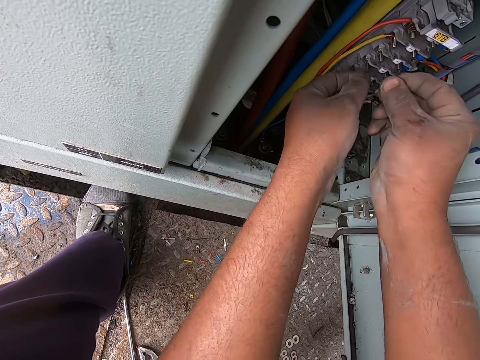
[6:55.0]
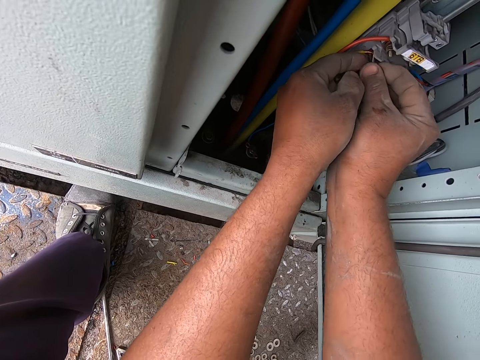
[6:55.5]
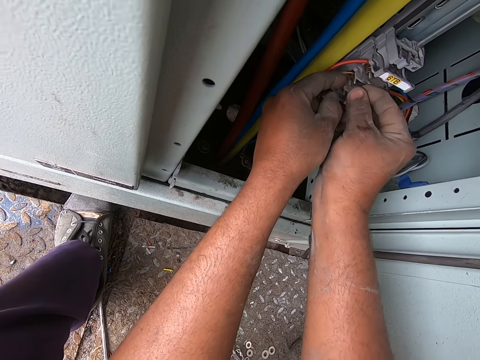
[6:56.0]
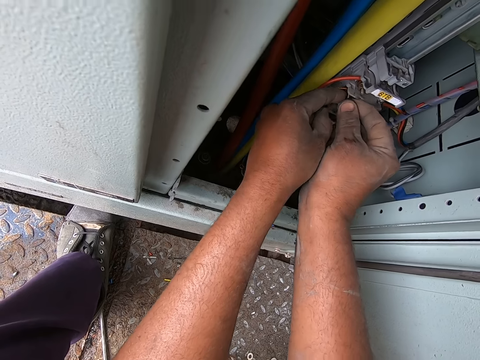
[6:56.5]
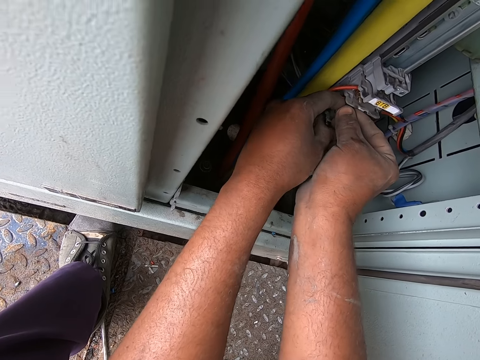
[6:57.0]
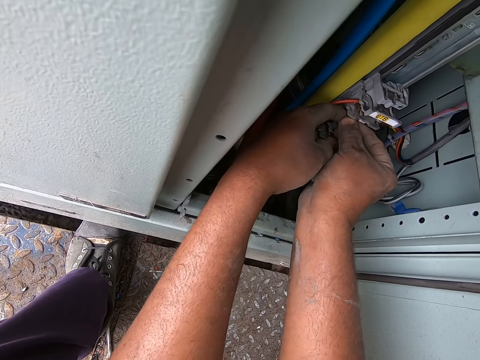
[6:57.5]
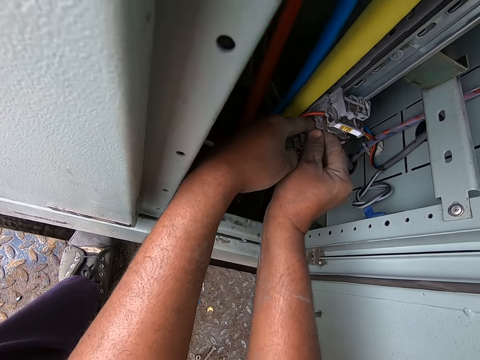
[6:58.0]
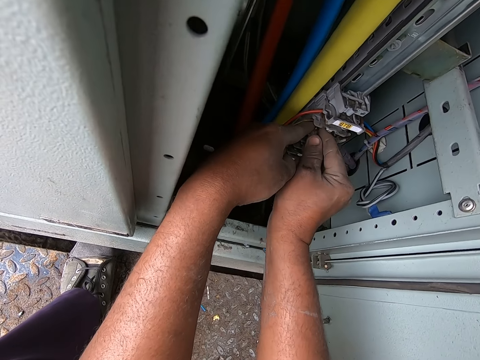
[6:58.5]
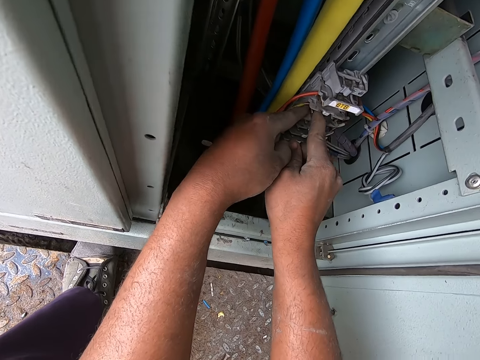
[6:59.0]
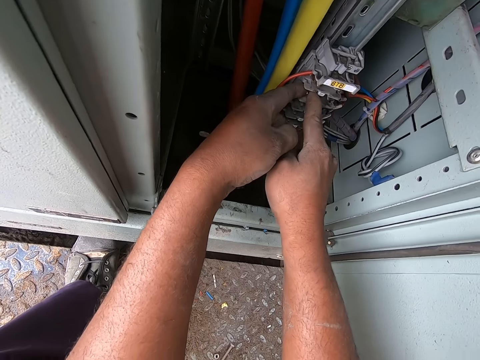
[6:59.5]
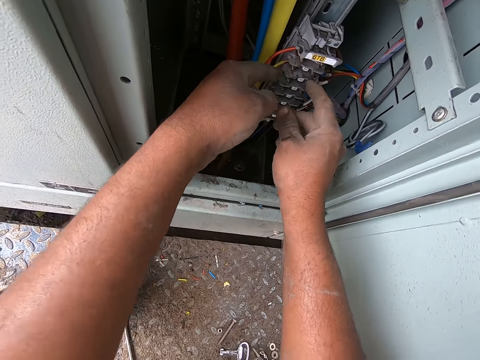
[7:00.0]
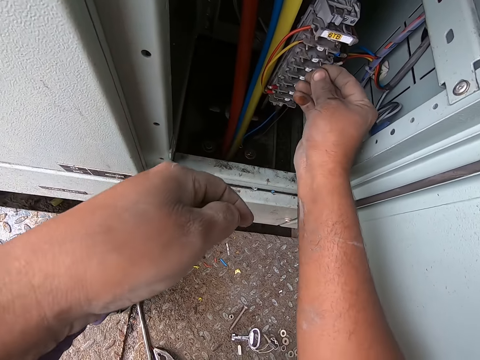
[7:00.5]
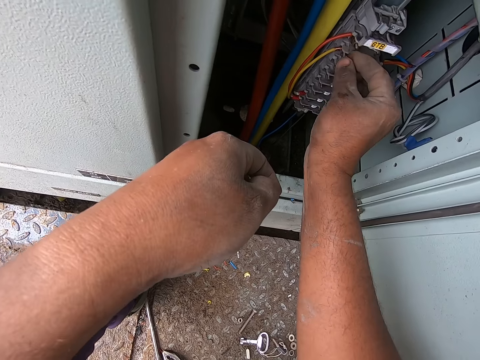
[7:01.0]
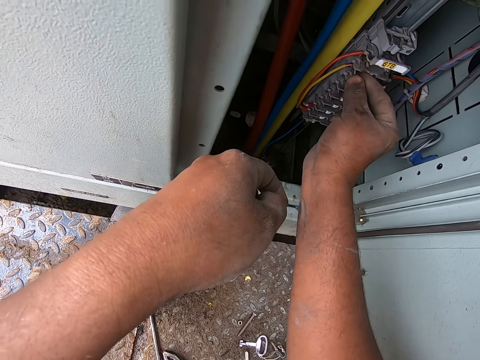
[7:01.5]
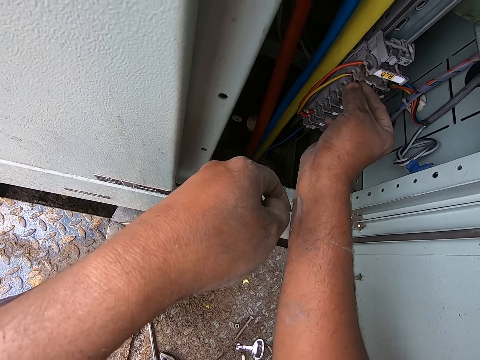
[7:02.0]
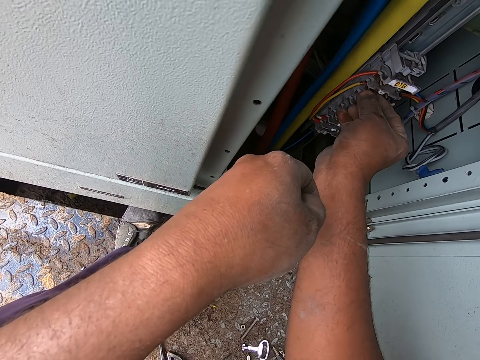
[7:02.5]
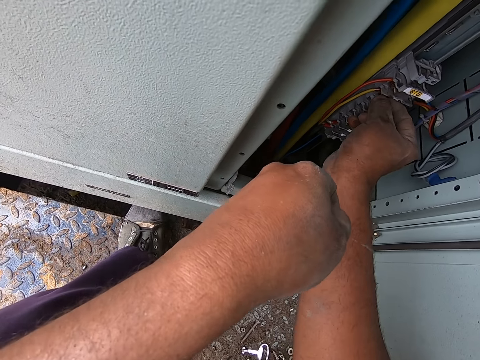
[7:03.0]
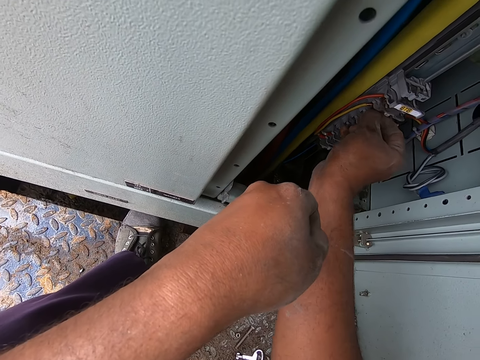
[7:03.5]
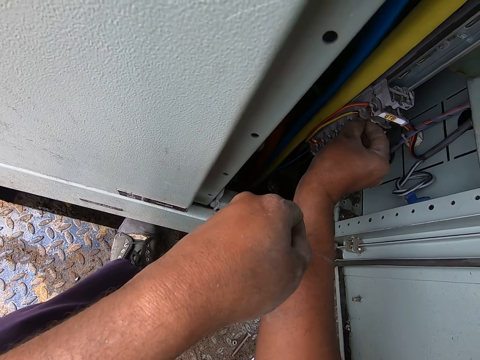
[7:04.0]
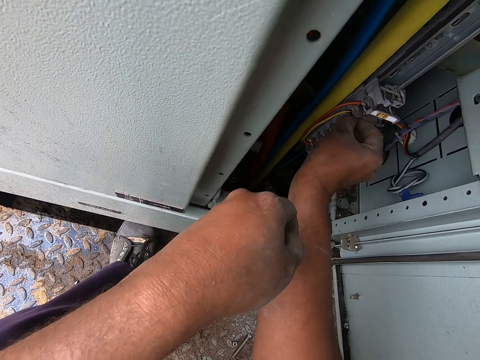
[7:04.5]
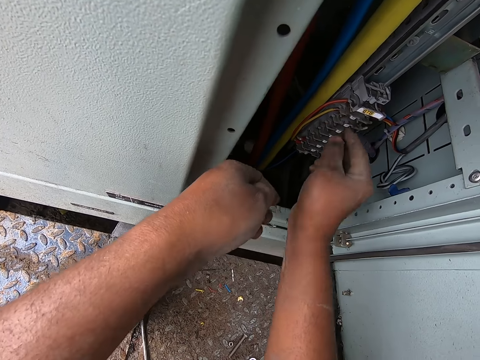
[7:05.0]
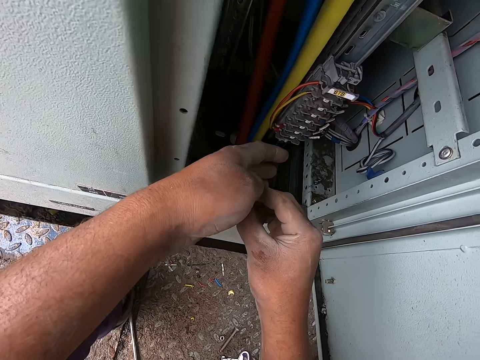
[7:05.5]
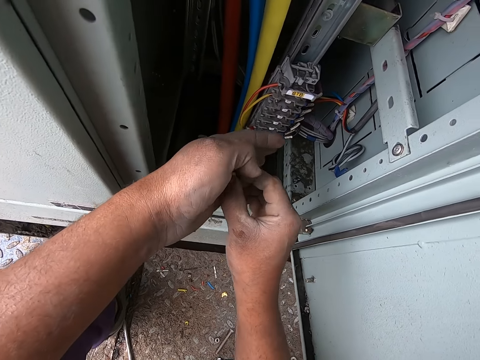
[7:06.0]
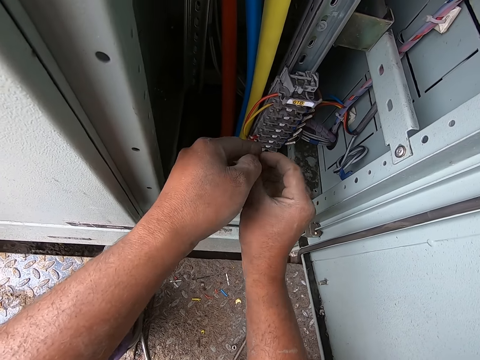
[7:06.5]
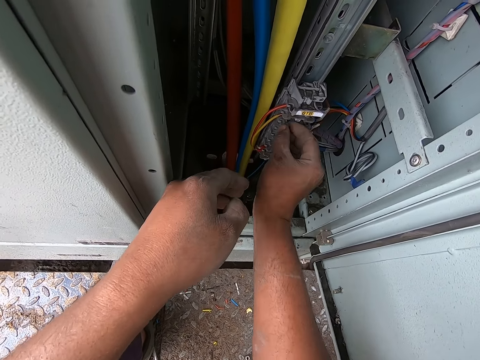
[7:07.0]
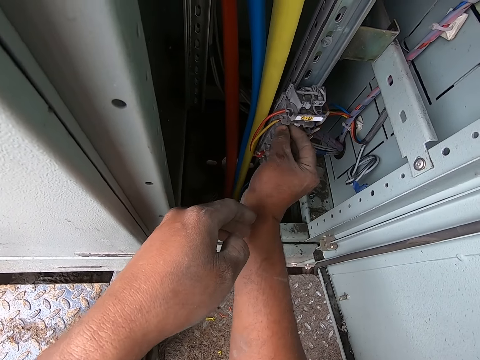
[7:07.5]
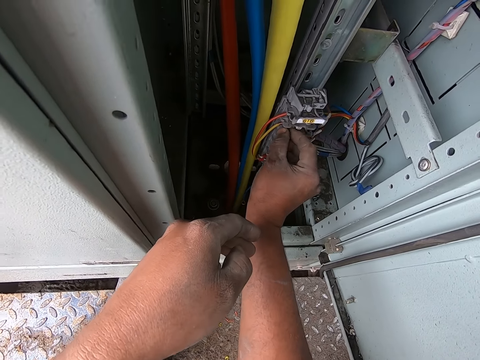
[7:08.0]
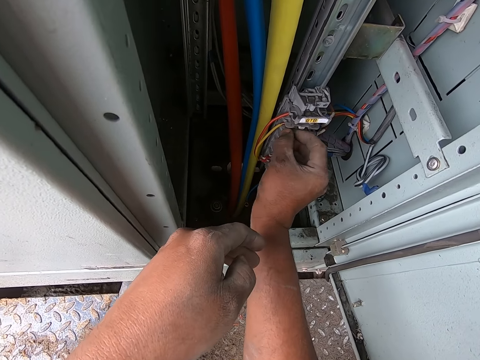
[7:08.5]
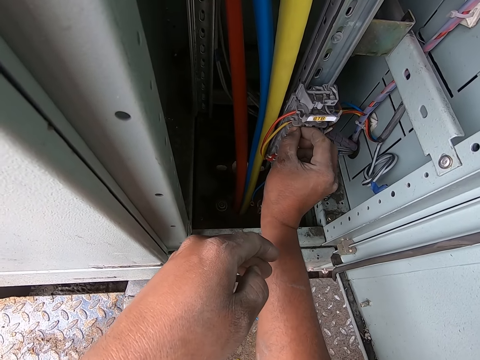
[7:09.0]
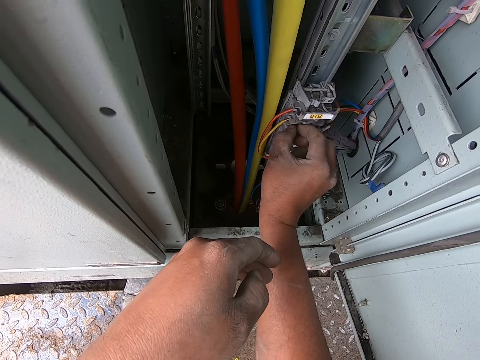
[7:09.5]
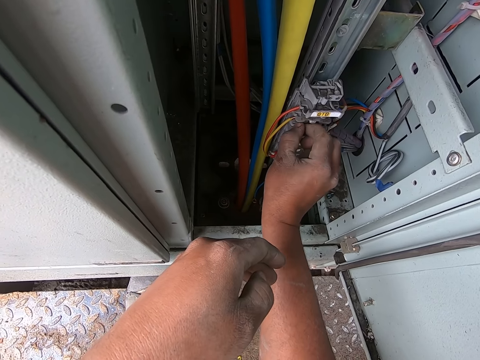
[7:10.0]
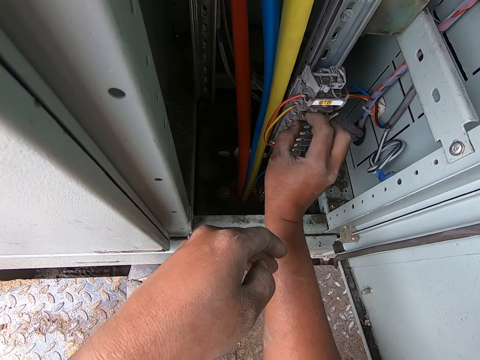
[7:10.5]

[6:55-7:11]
The camera wearer fixes nuts on the switchboard. They fix the wire in the meter box. They fix nuts on the switchboard again.

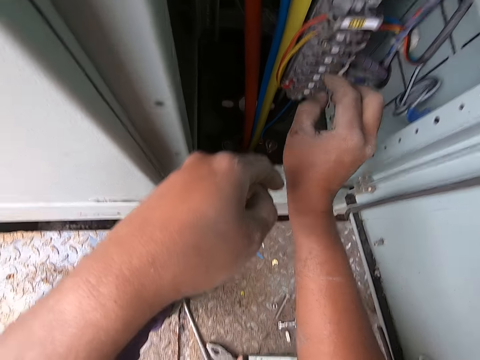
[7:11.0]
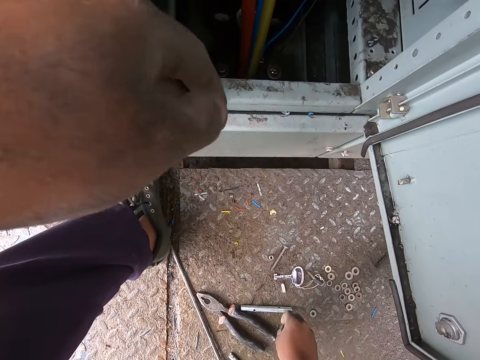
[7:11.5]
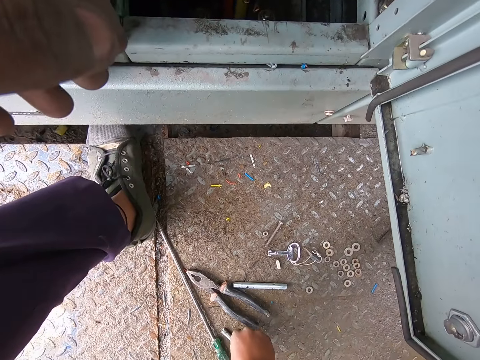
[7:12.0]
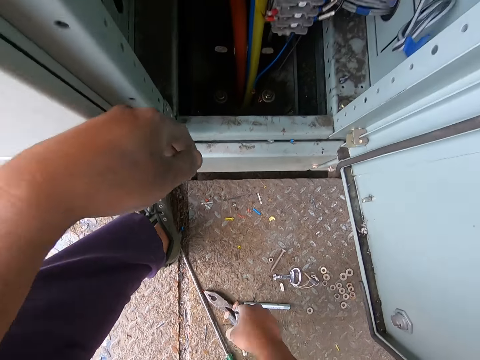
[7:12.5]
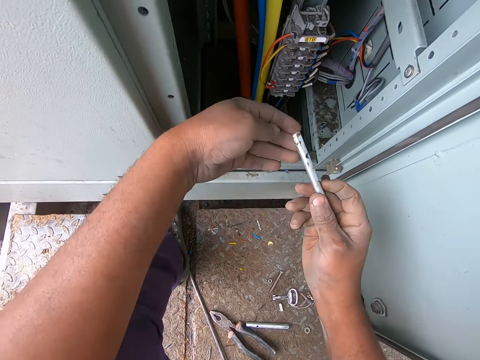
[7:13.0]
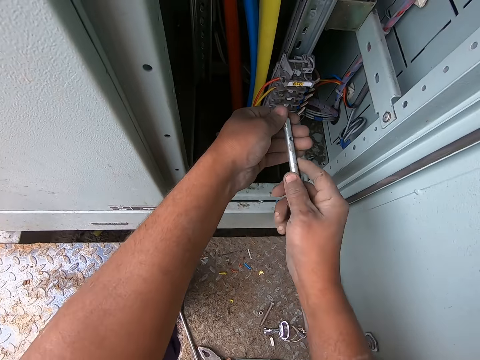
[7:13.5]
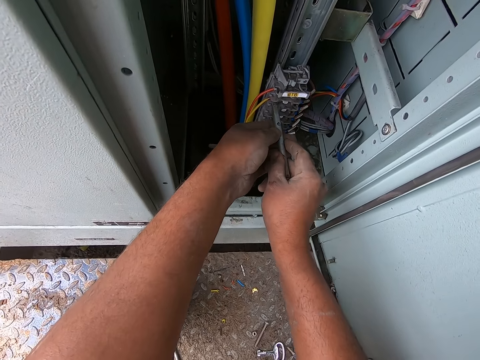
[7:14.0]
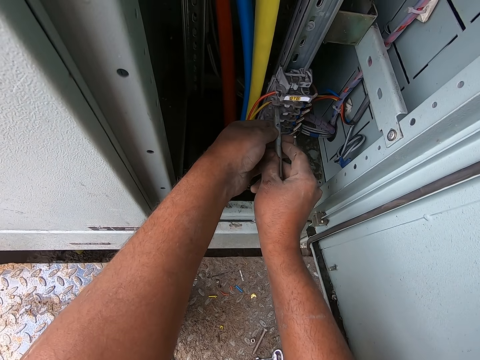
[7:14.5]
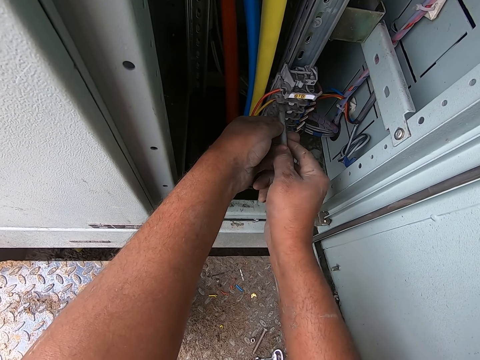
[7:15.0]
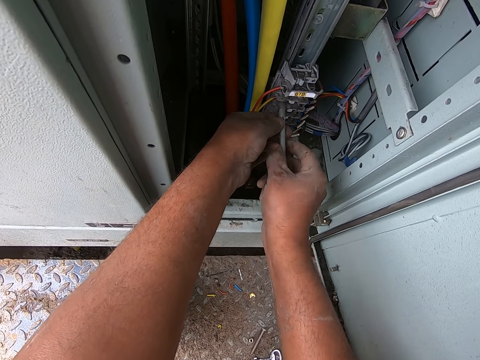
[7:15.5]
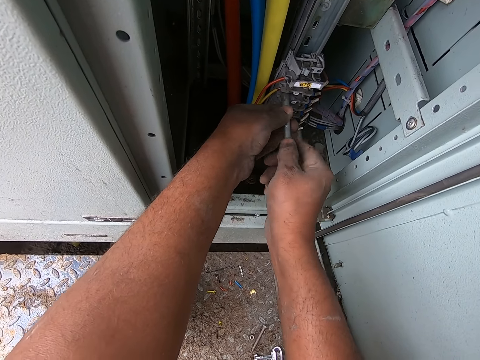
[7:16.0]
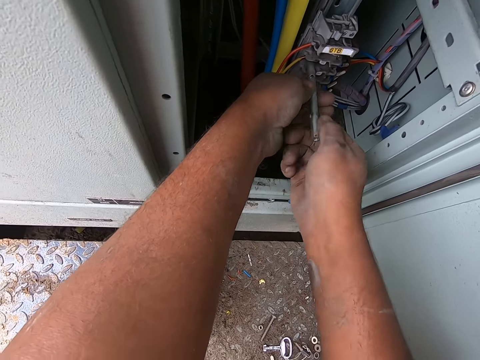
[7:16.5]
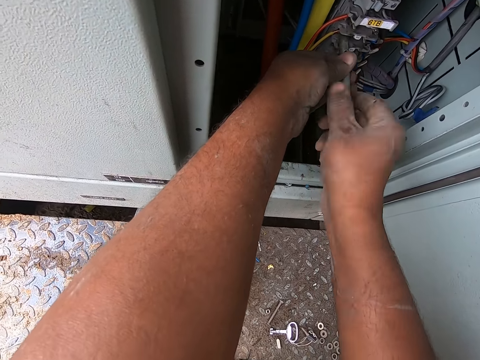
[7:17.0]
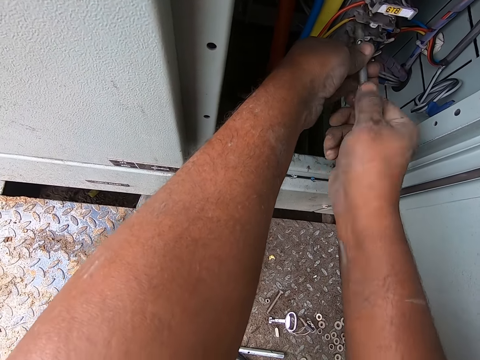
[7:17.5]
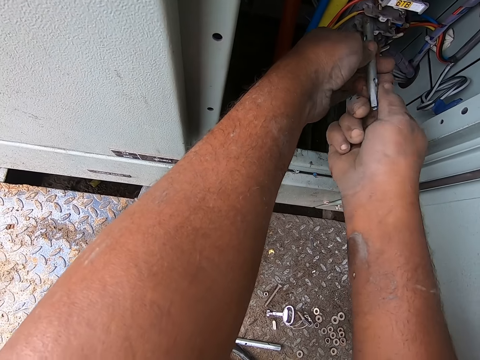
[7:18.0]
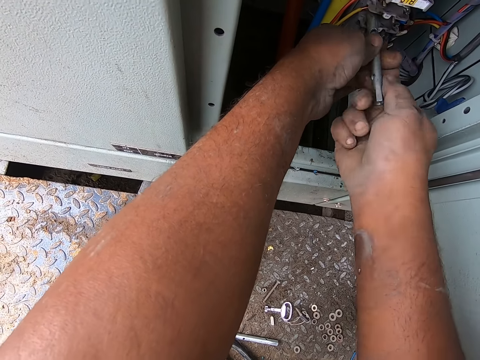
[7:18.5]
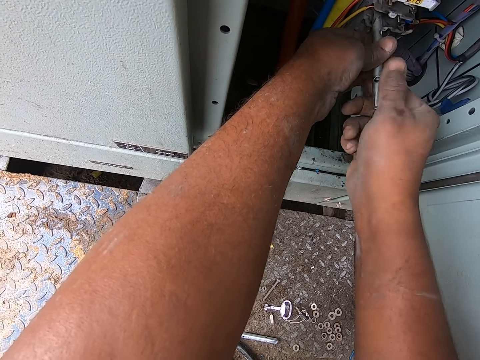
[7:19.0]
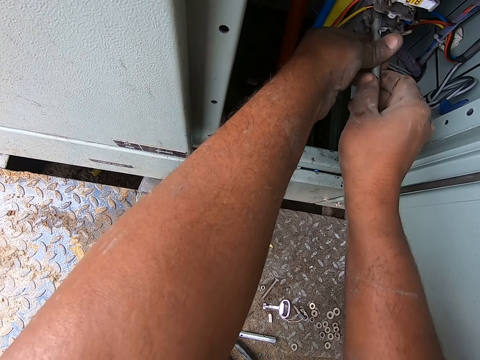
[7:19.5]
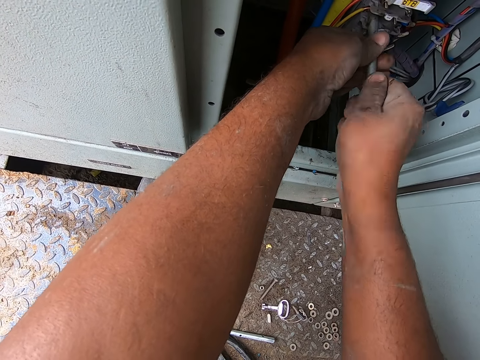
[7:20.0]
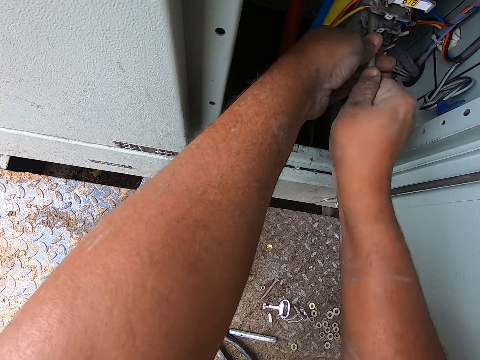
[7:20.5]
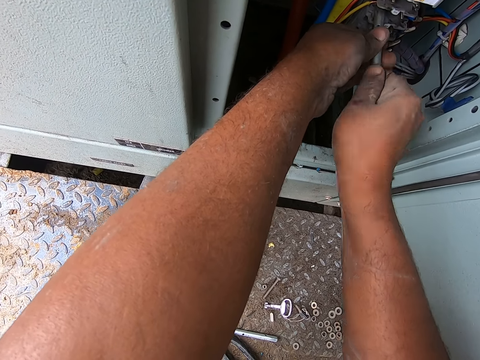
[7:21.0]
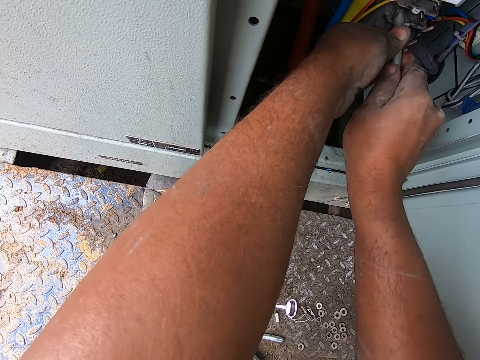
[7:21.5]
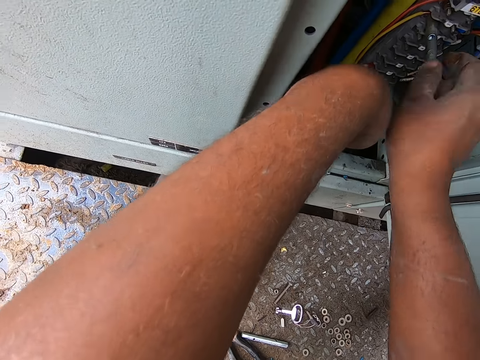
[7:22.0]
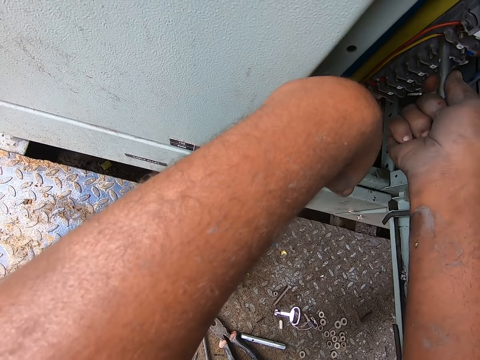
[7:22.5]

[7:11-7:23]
The camera wearer picks up a wrench. They tie the bolt with something. They fix the switchboard.
